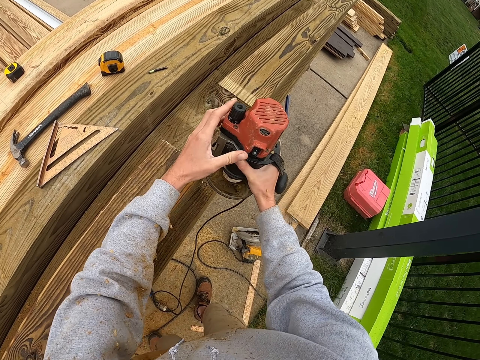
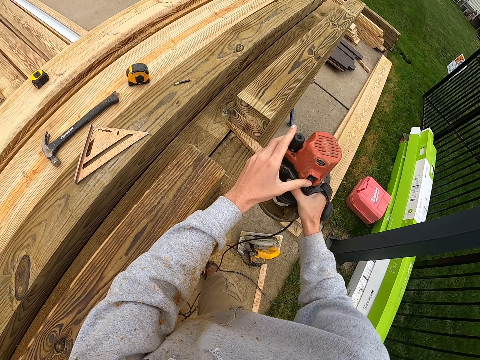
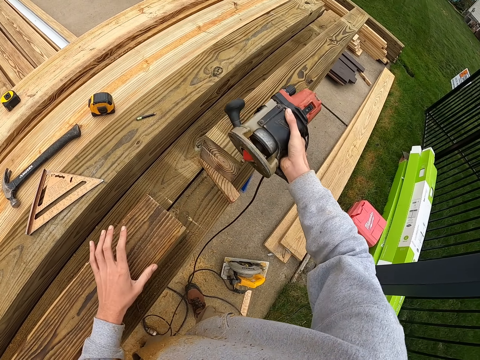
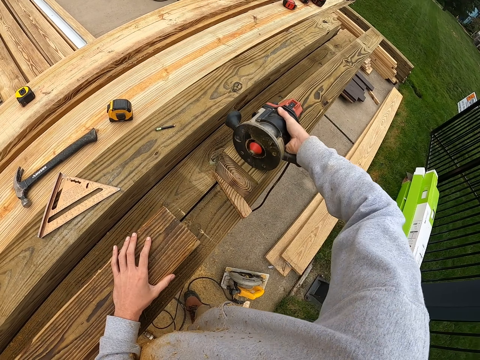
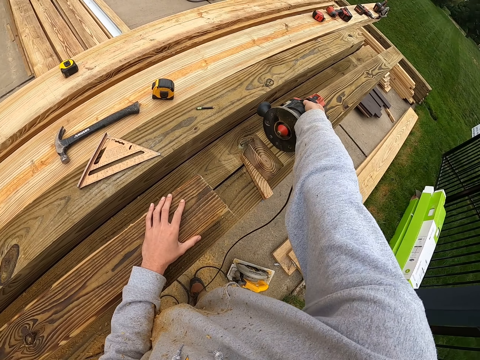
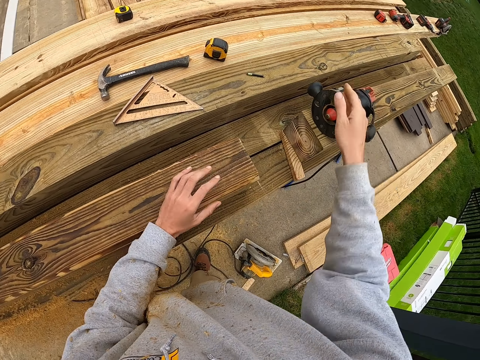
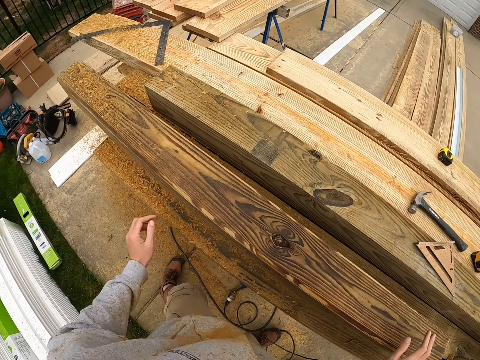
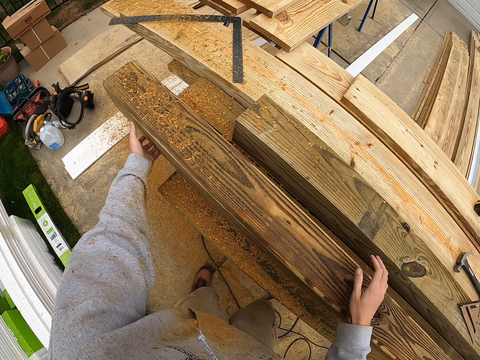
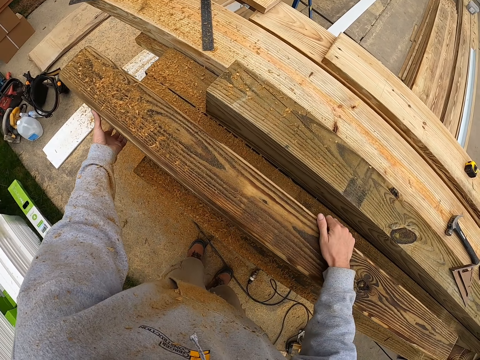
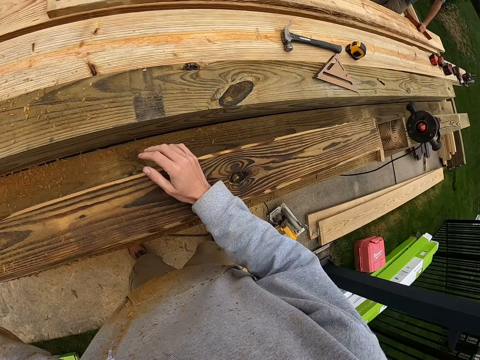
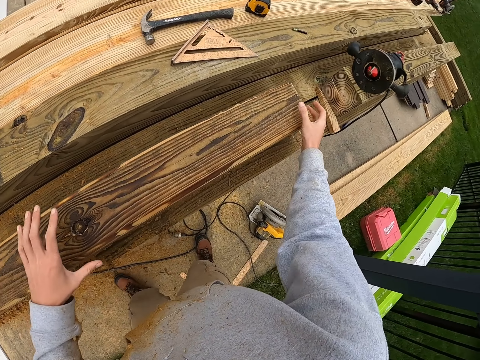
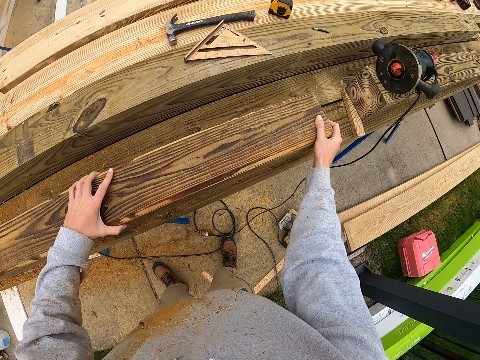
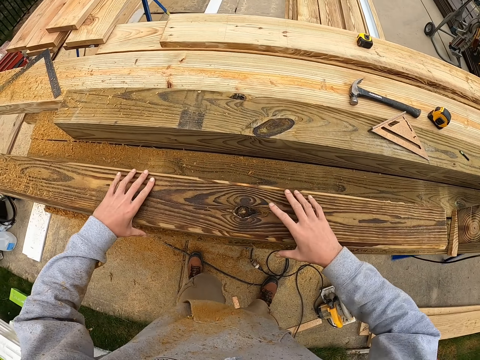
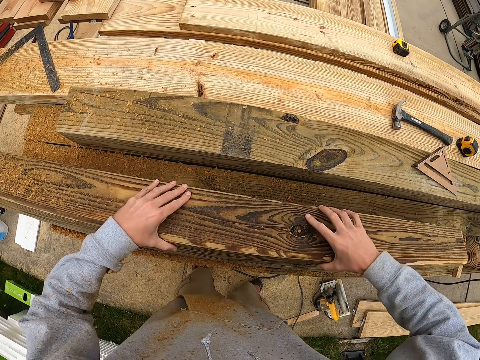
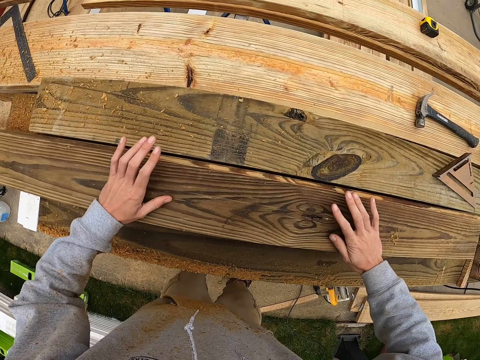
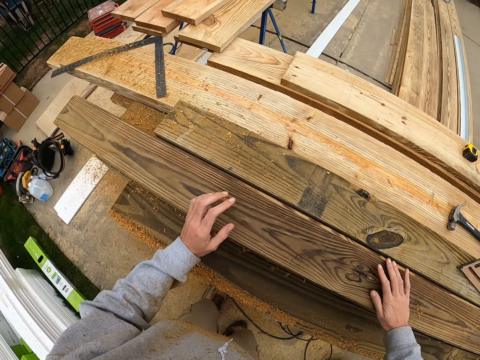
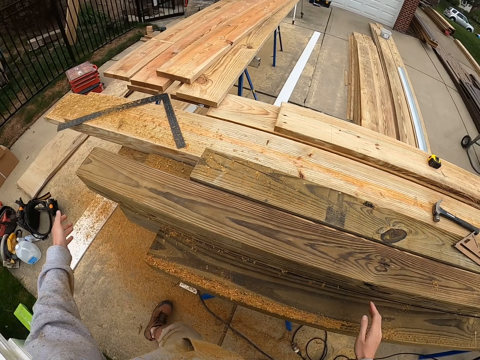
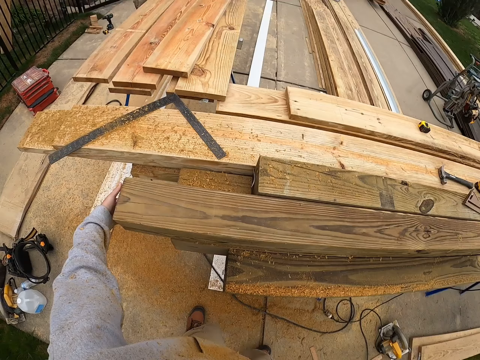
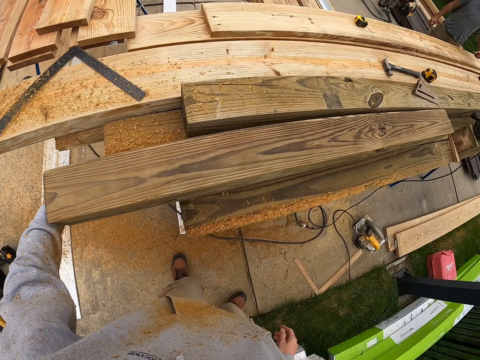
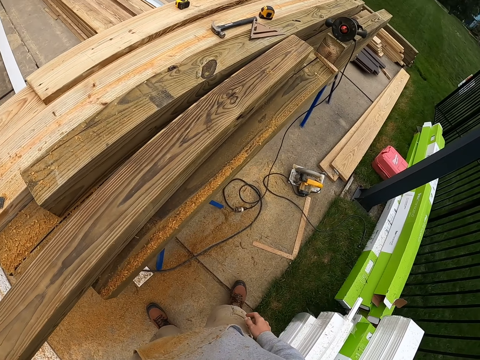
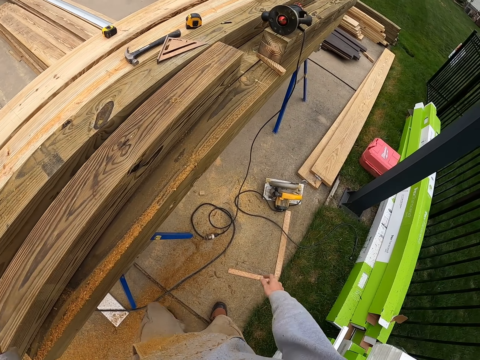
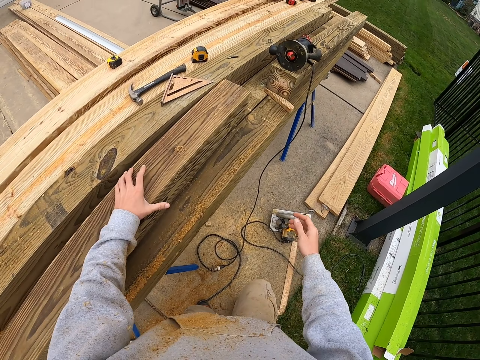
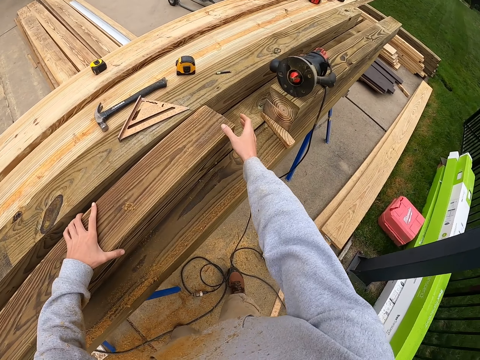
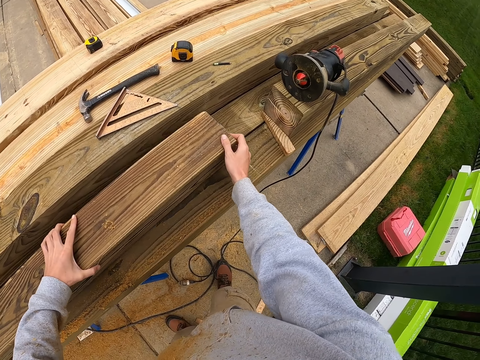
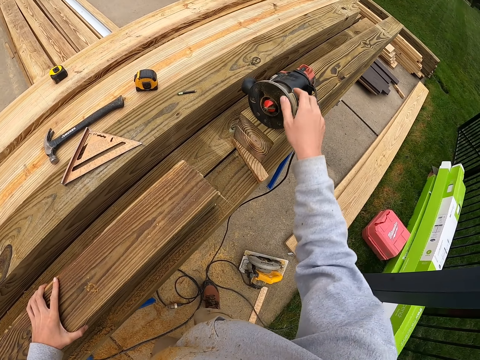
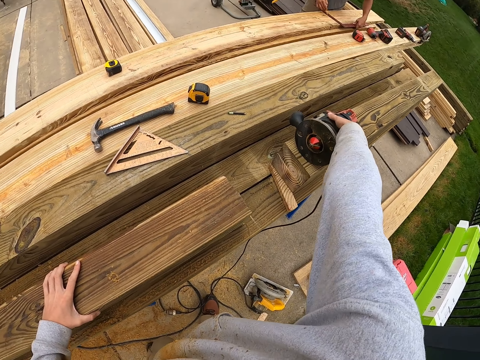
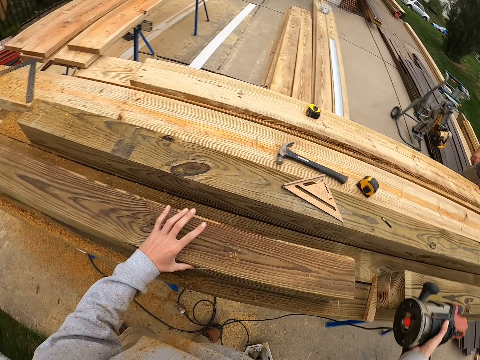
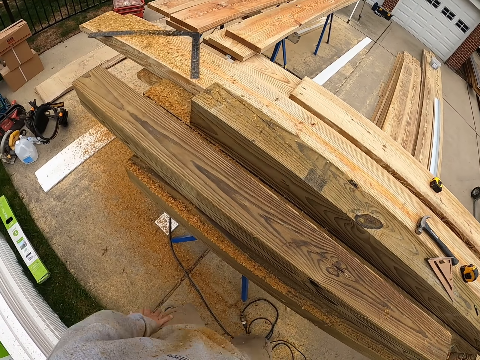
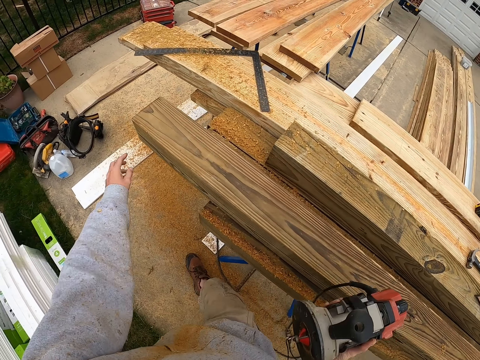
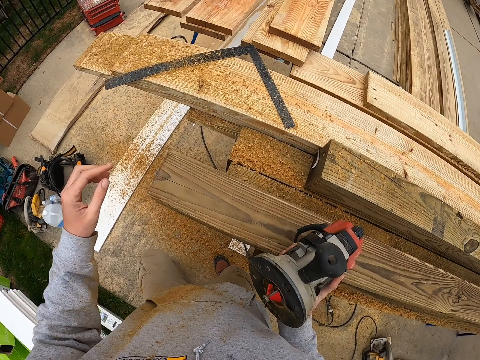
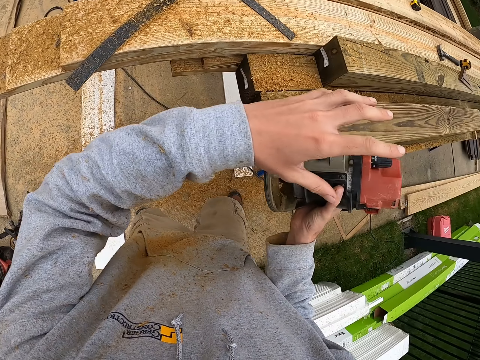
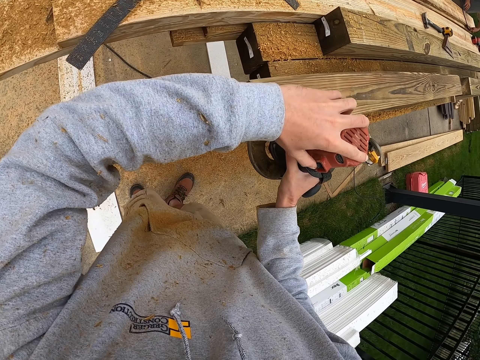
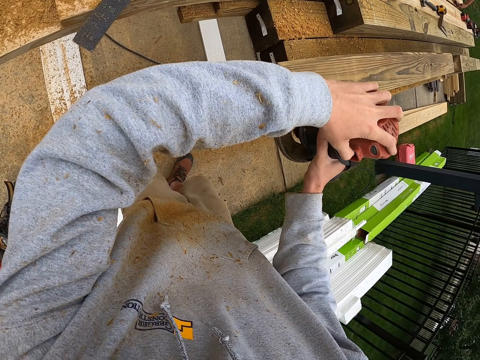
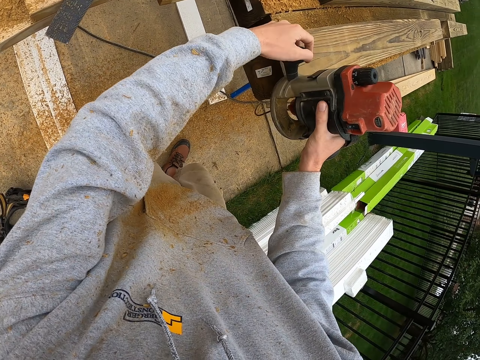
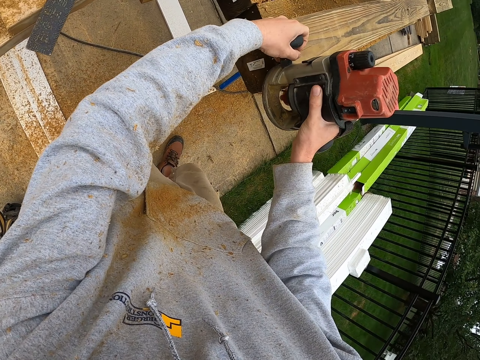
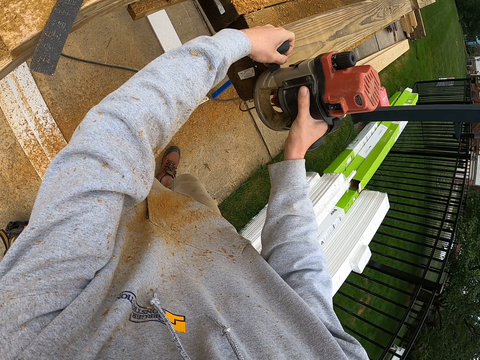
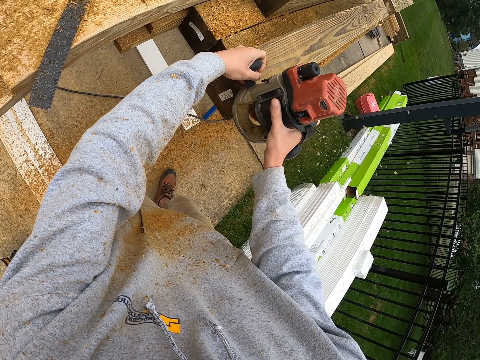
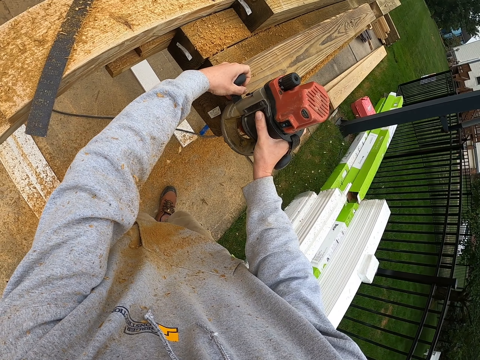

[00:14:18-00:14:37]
The camera wearer puts down the wood plane with his right hand. He adjusts the piece of wood. He puts down the wood plane with his right hand. He smoothens the piece of lumber with the wood plane.

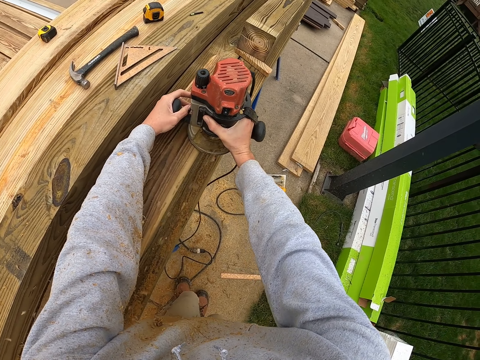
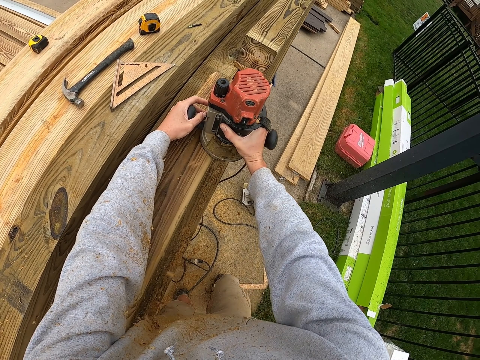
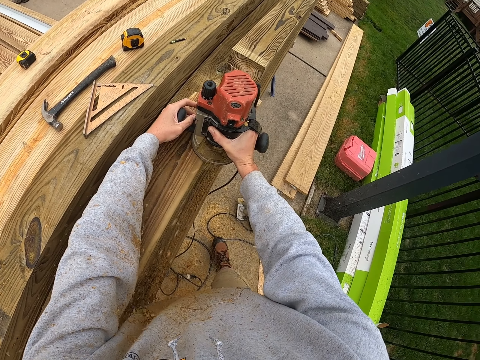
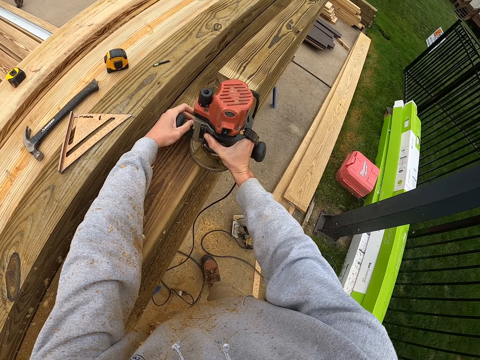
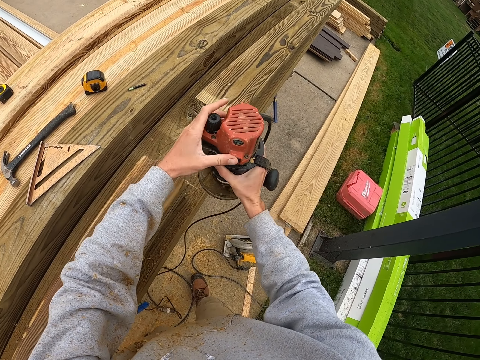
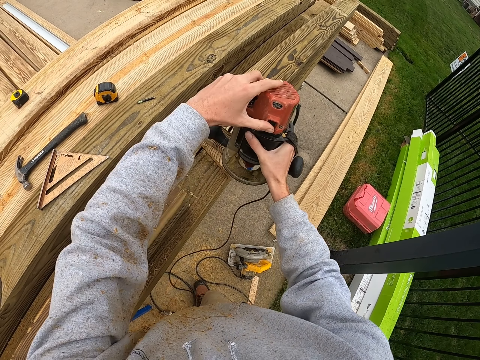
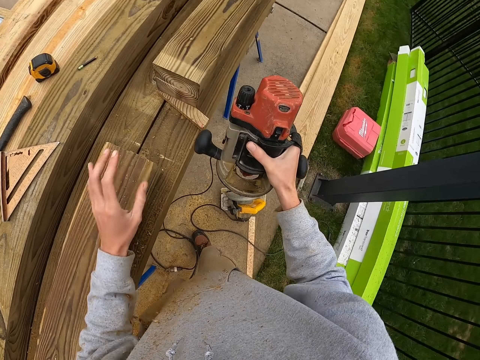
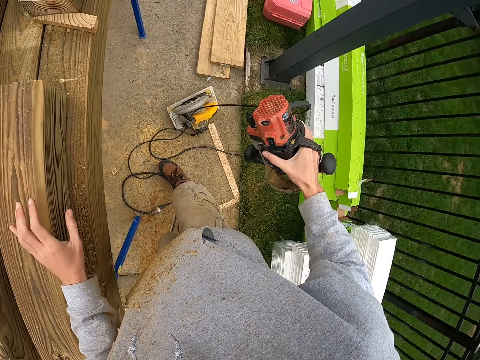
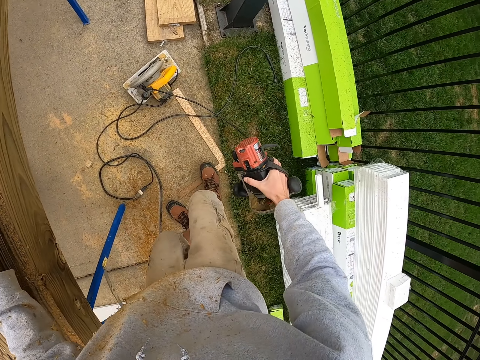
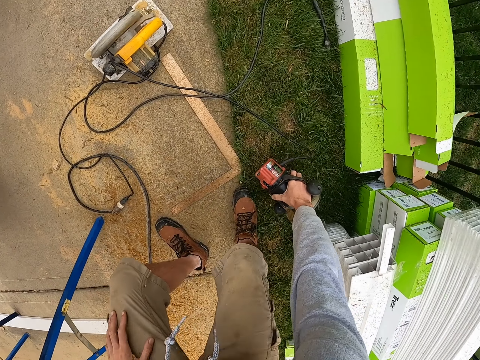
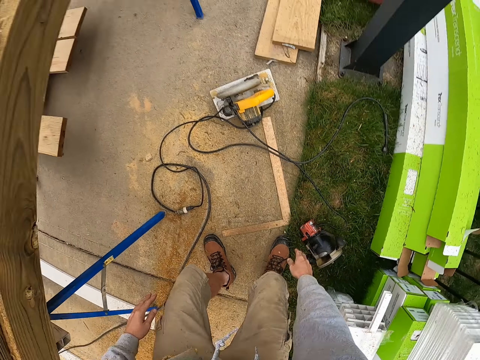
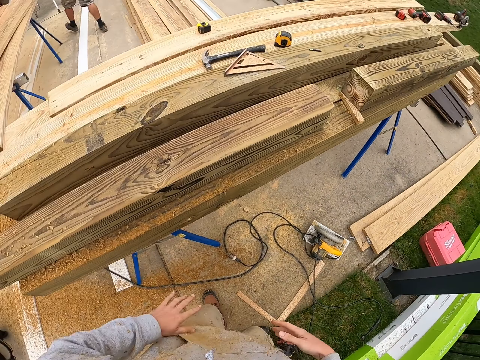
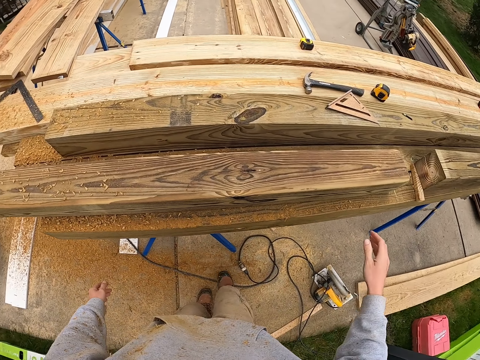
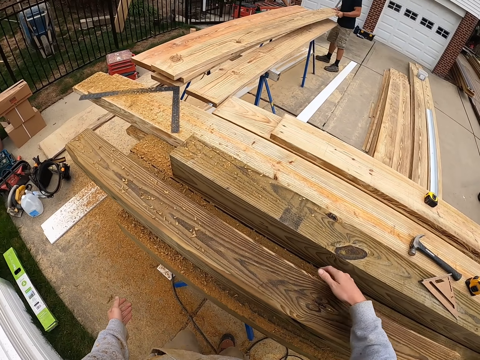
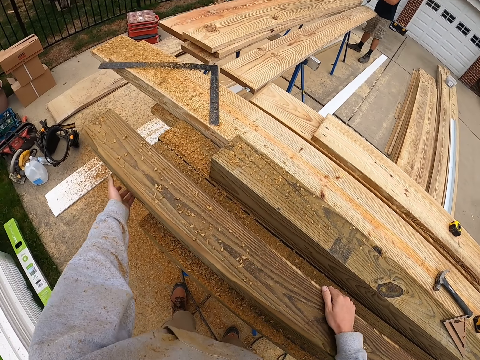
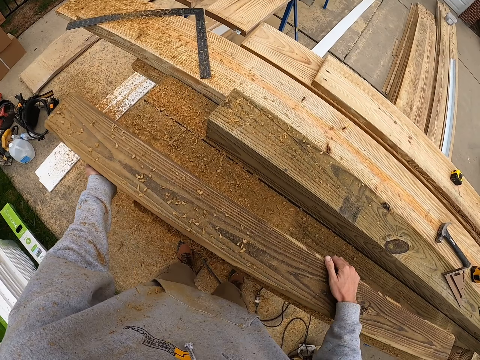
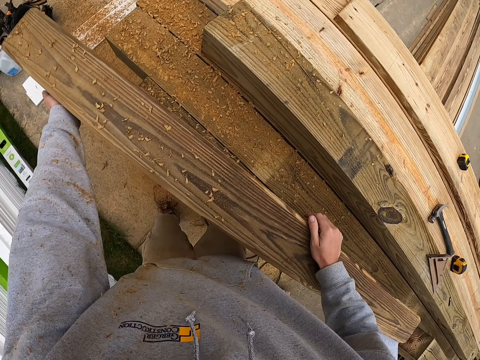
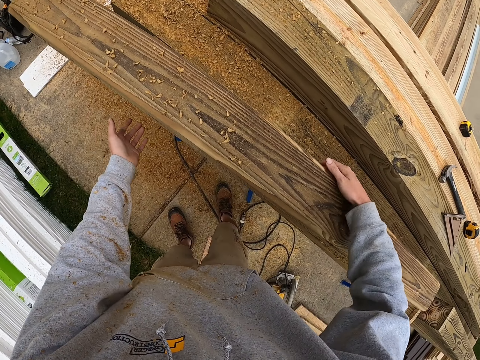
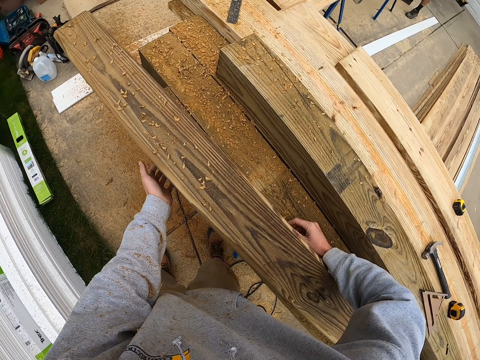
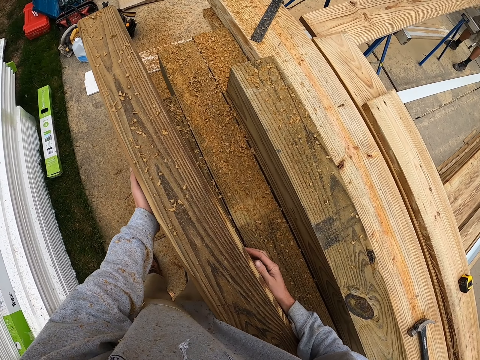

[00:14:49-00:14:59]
The camera wearer puts down the wood plane or saw.
